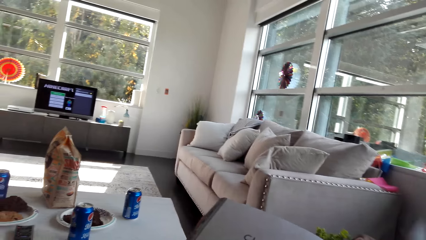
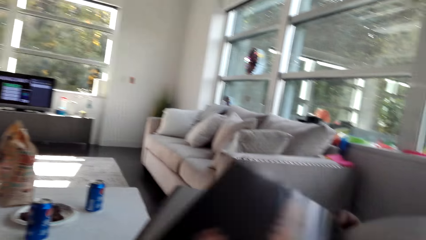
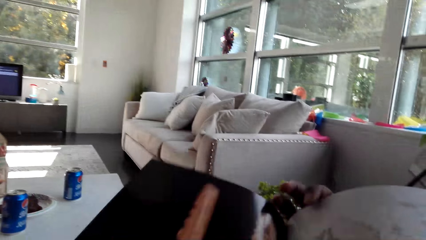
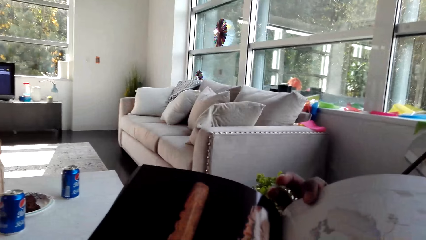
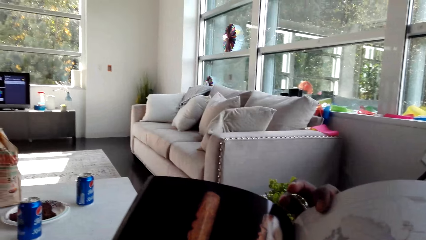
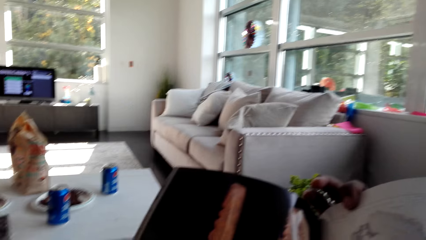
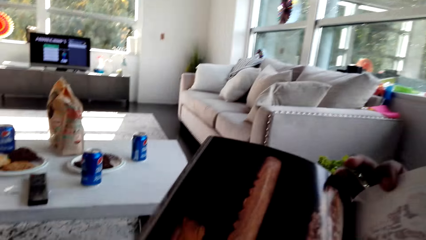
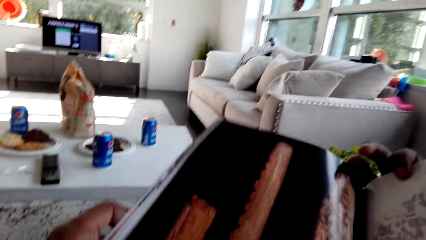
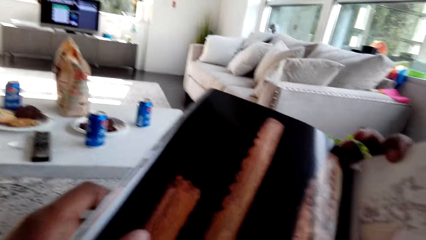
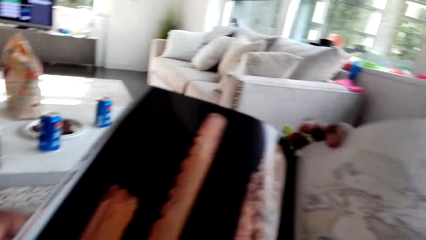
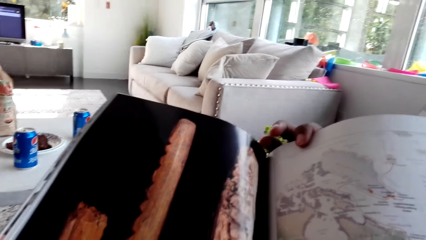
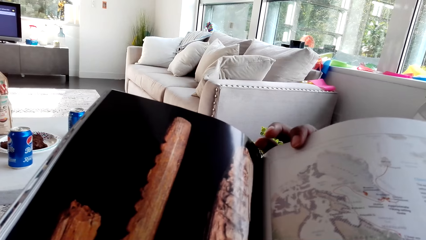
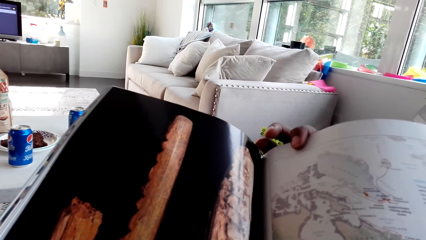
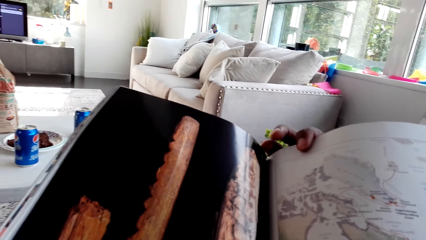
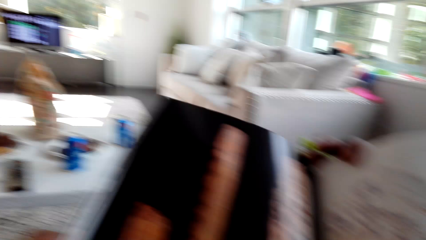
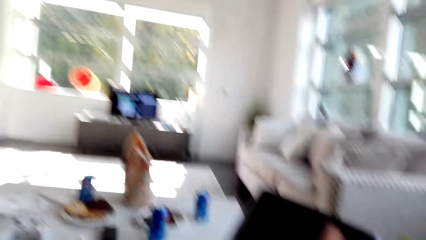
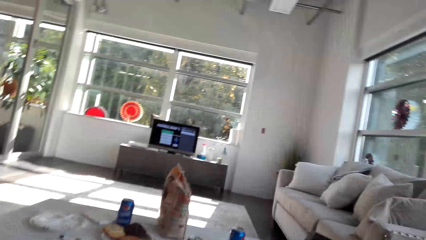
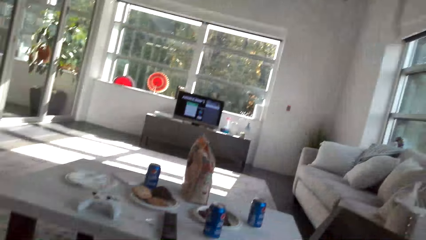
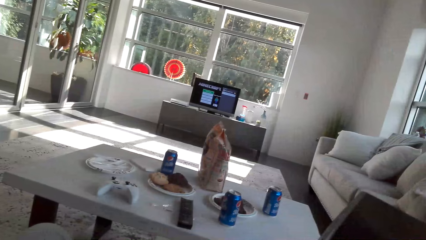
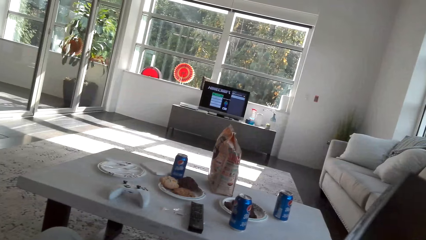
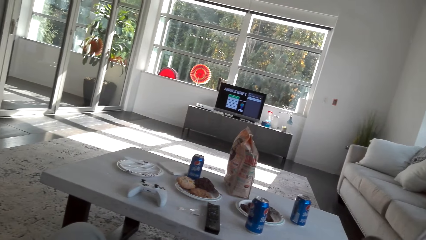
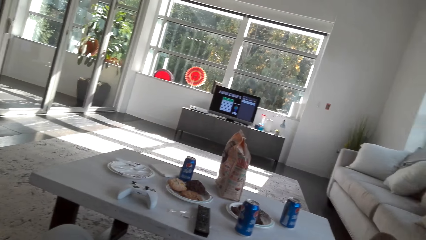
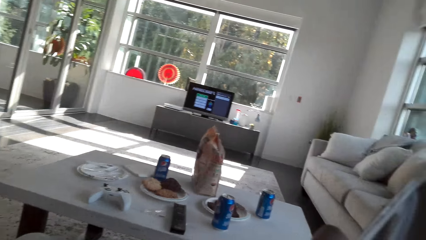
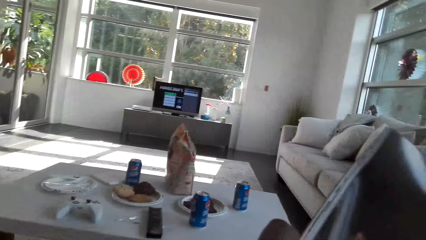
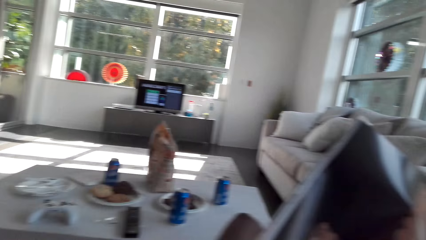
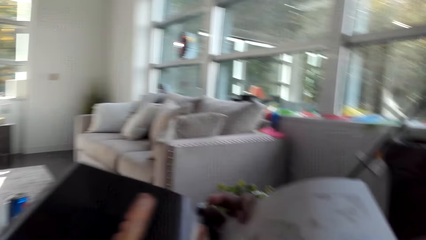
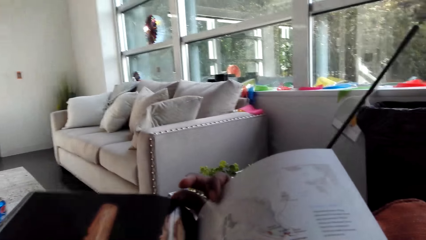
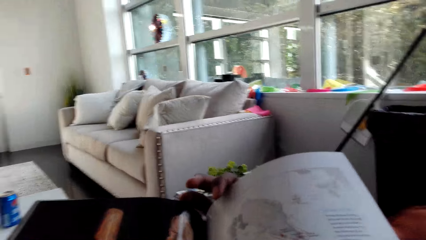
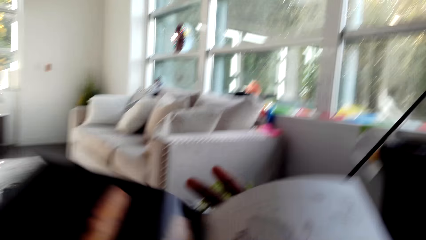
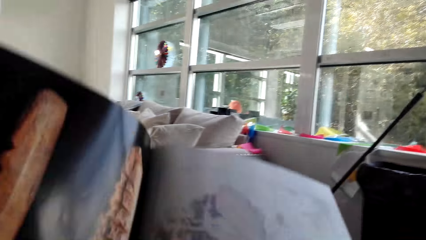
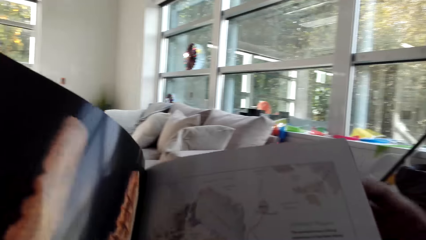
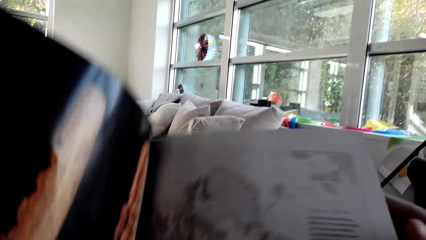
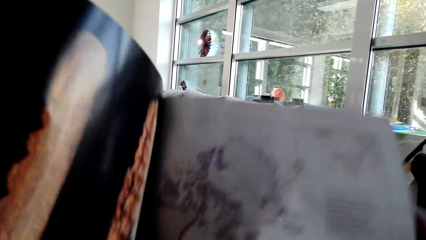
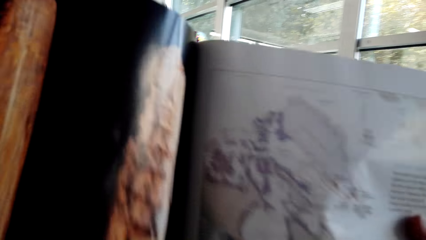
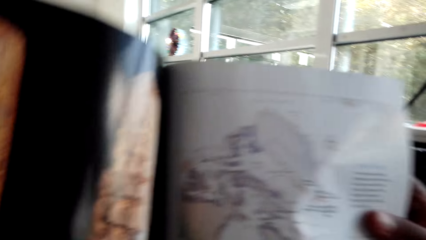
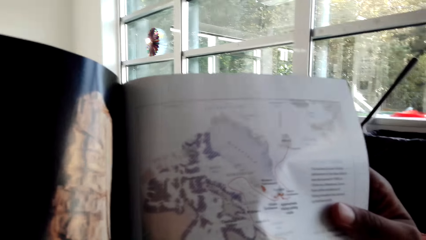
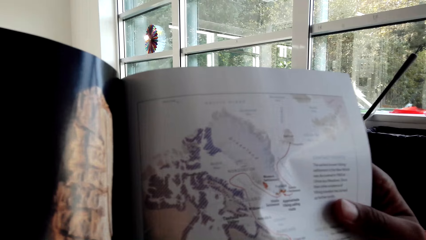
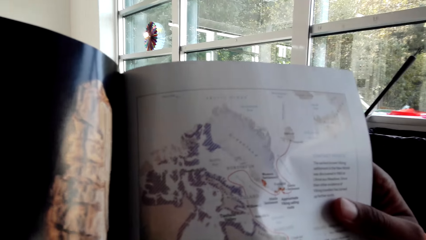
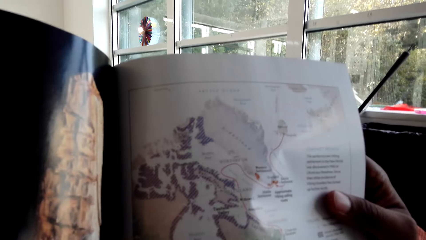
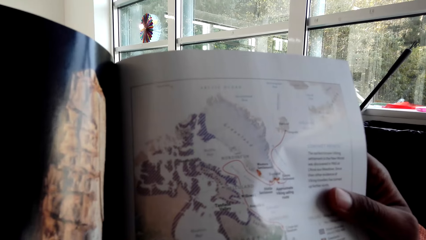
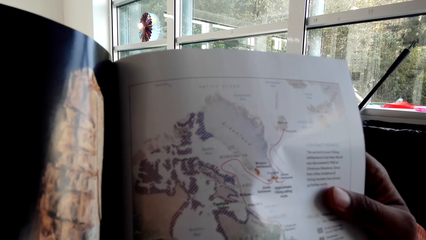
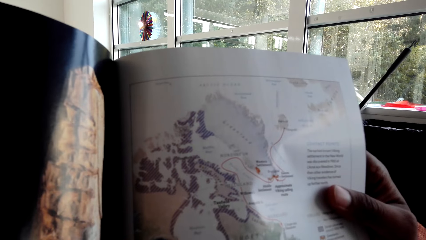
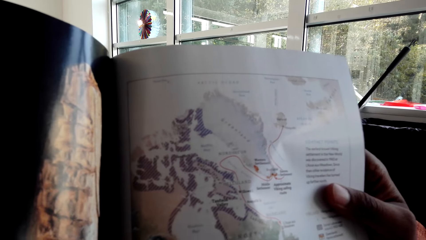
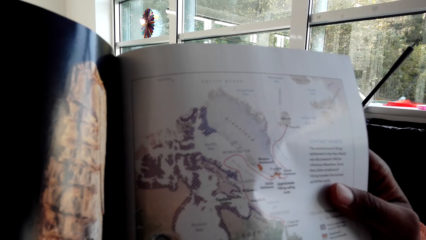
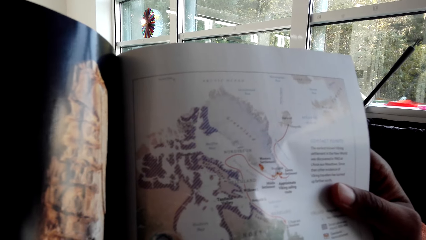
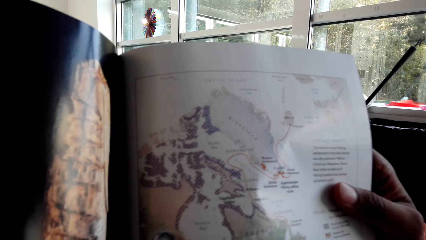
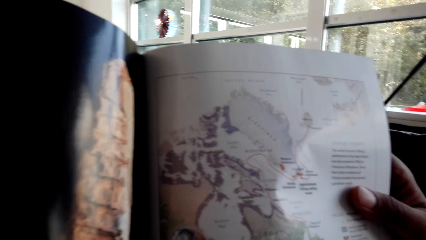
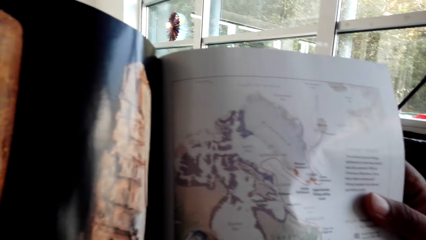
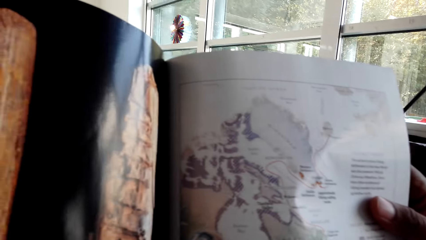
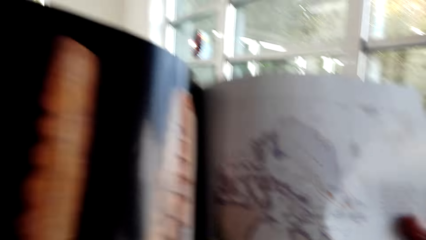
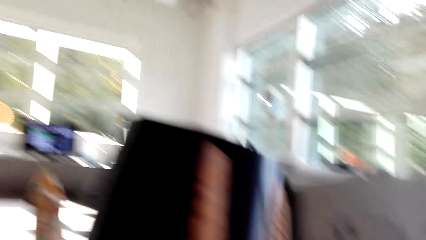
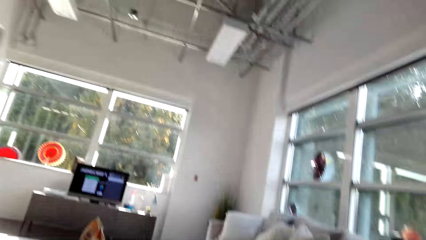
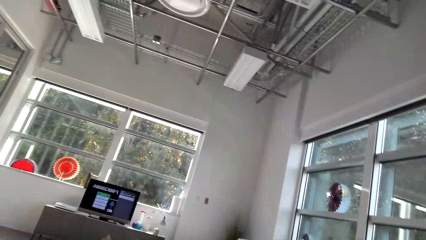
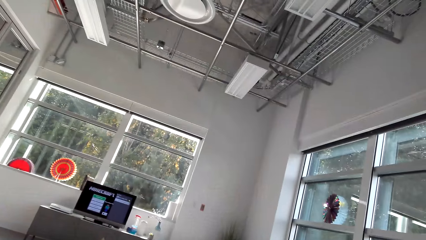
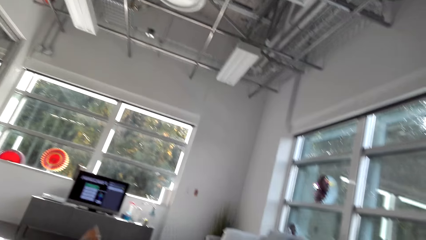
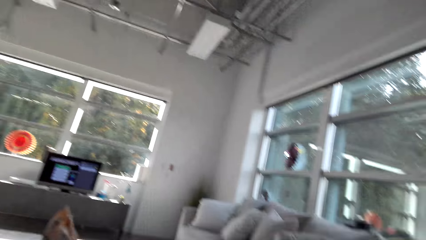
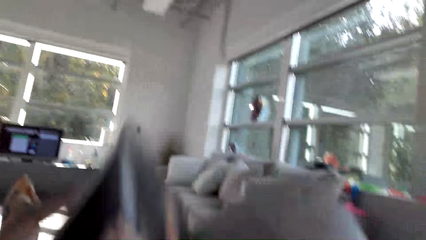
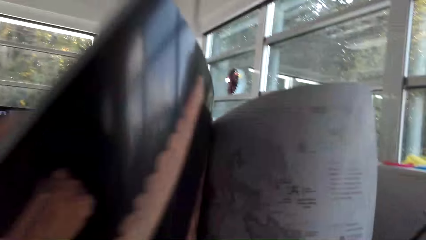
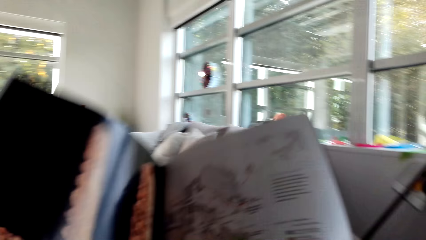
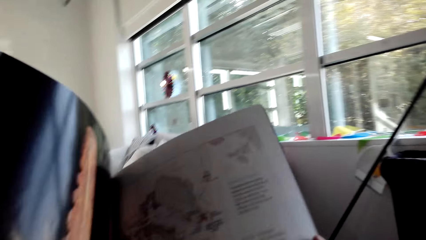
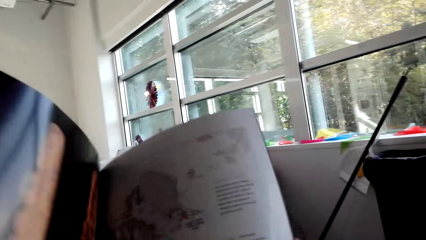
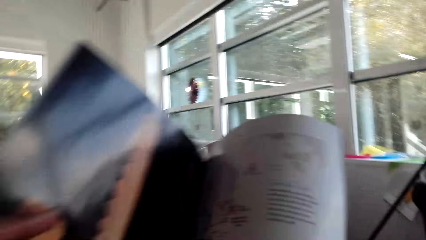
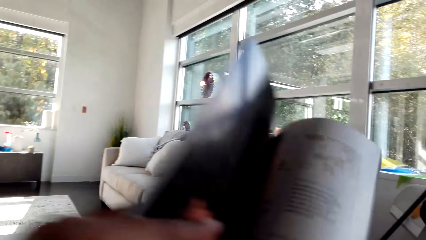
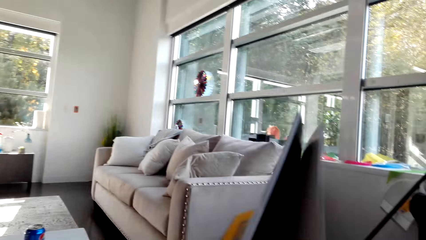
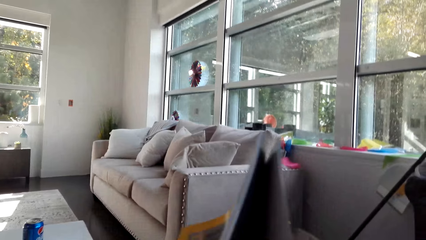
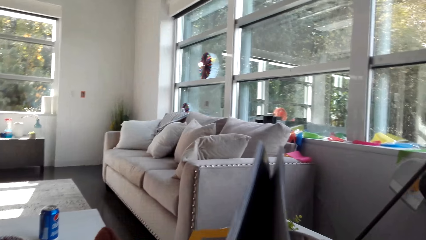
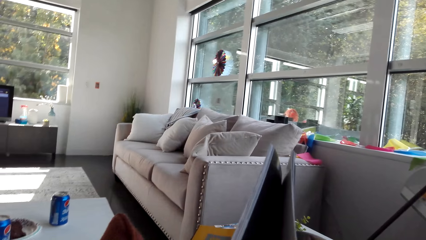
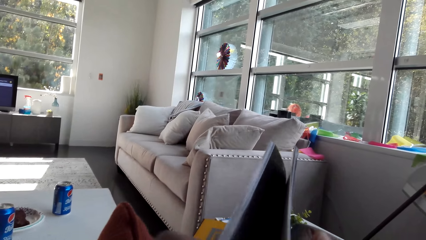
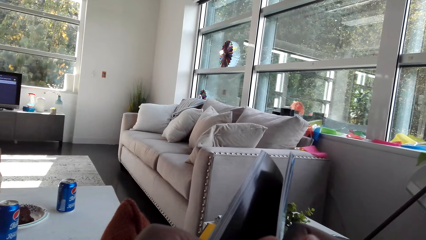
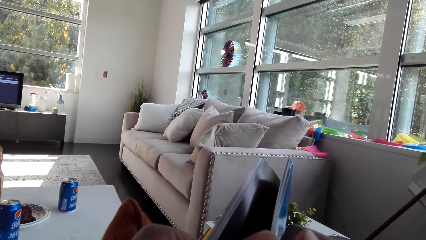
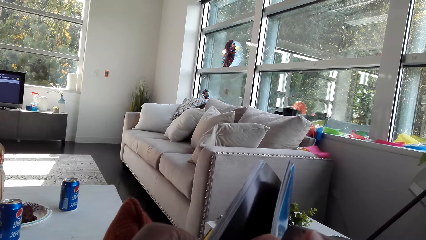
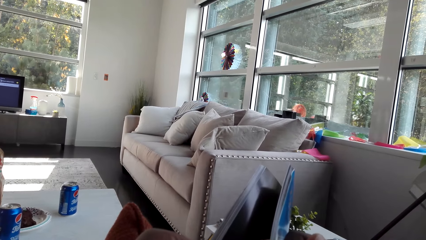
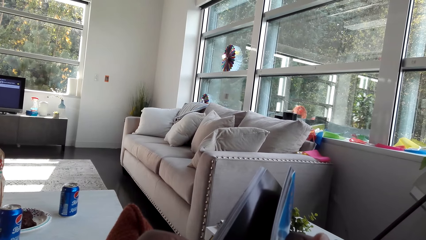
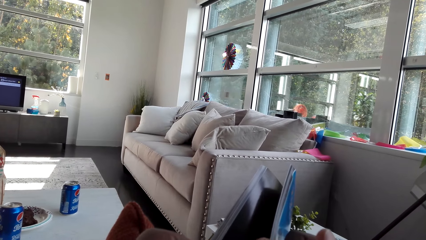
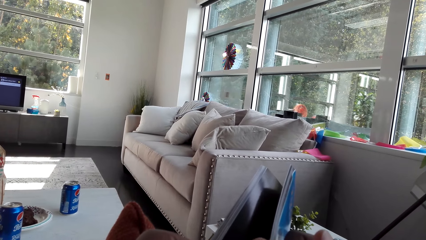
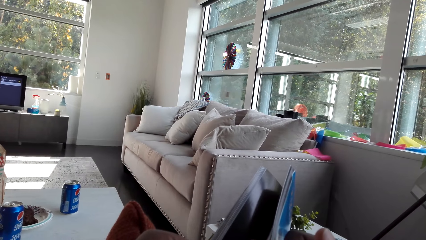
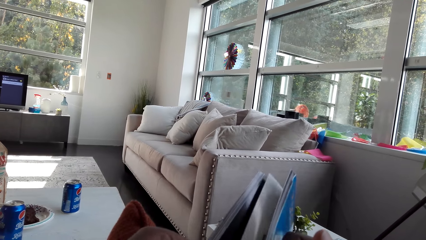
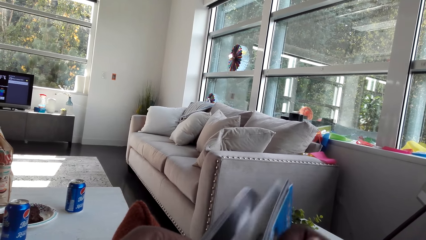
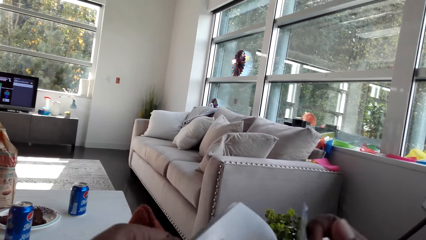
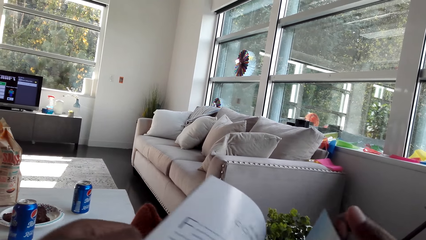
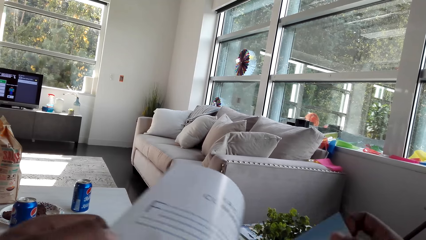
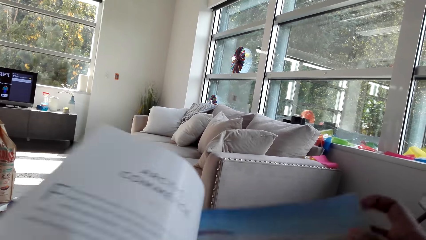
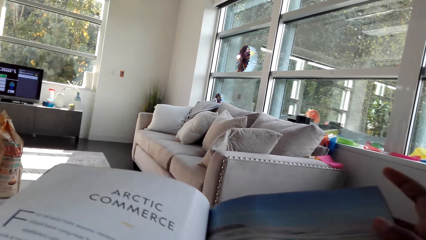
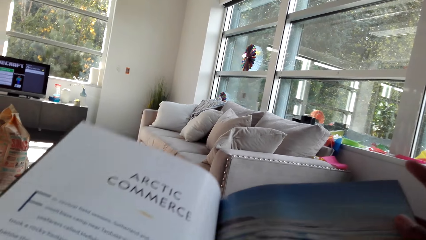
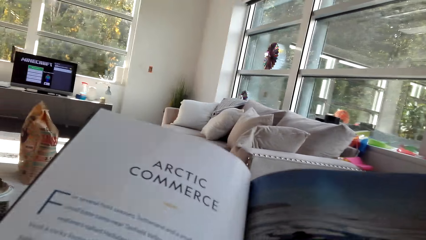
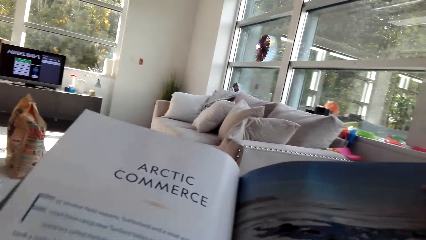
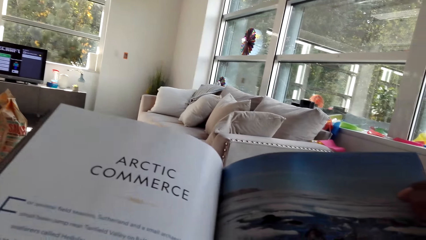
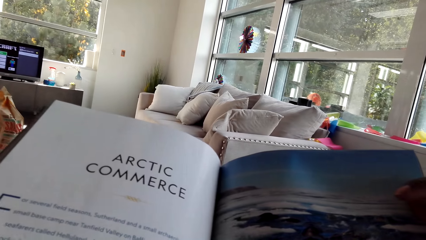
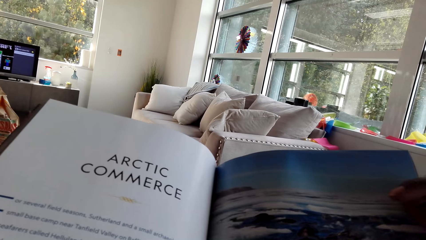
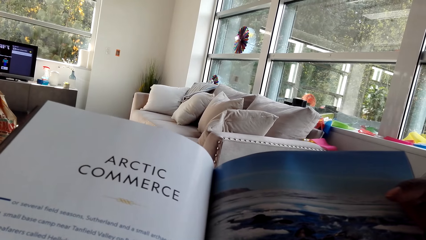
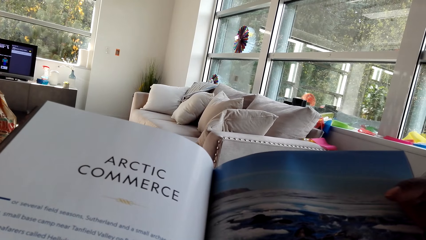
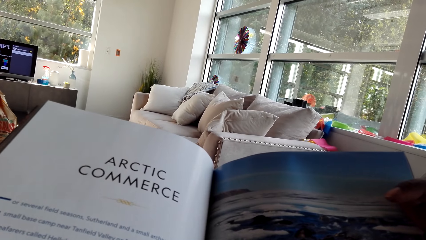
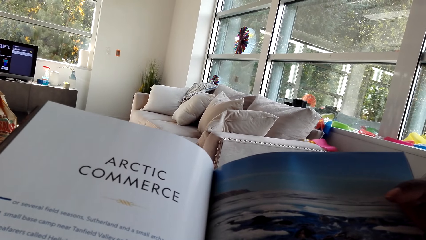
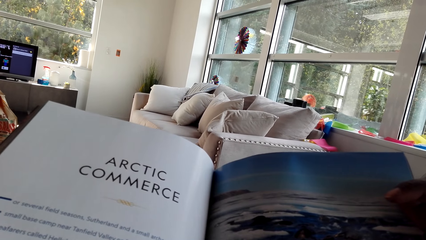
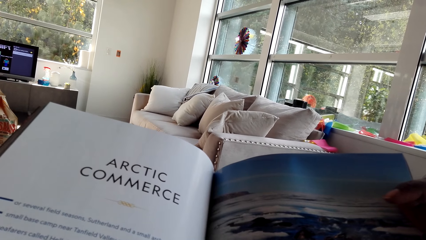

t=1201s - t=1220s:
The camera wearer turns the page of the magazine. They read the magazine. They look around the house. They read the magazine. They lift the magazine. They read the magazine. They look around the house. They read the magazine. They close the magazine. They look around the house. They open the magazine. They read the magazine.
